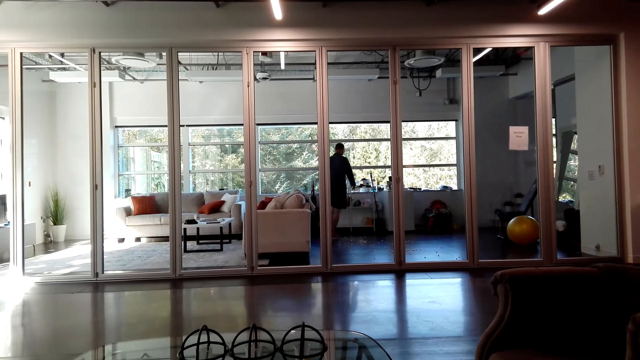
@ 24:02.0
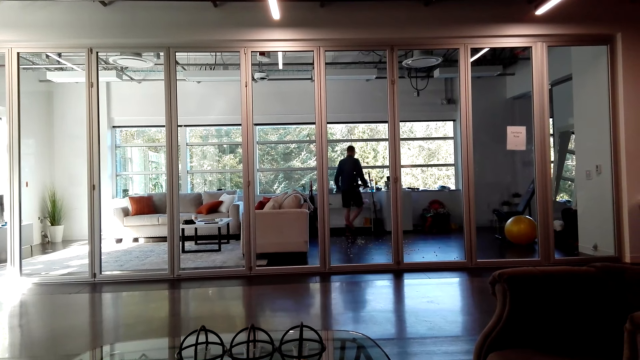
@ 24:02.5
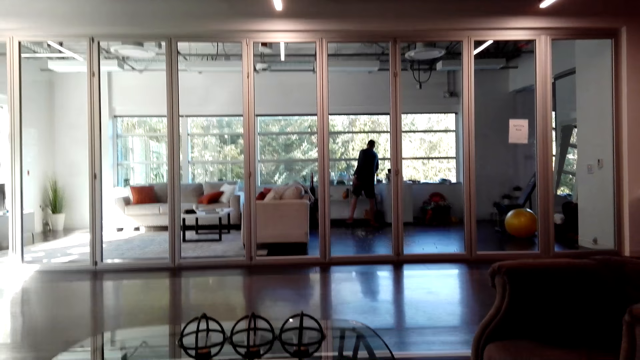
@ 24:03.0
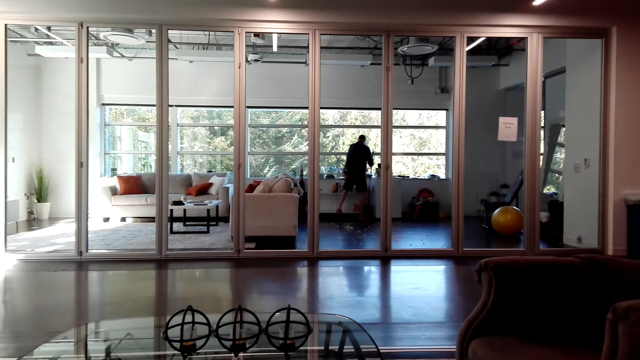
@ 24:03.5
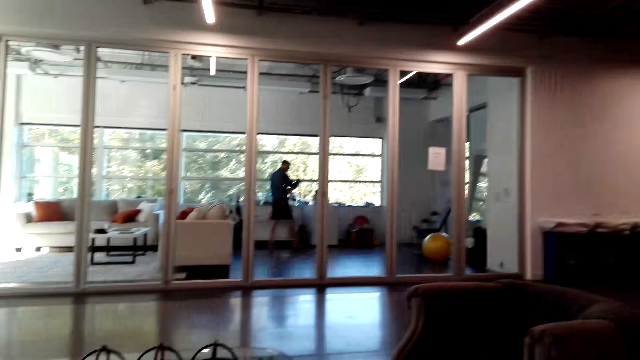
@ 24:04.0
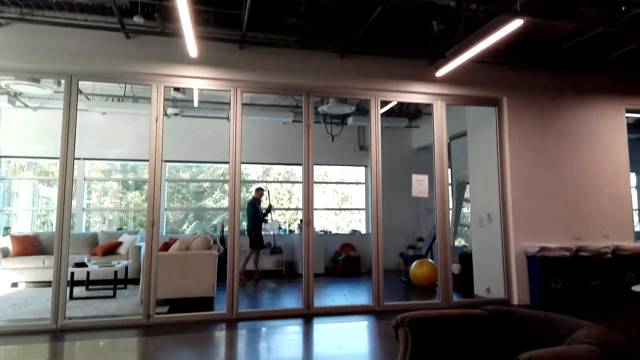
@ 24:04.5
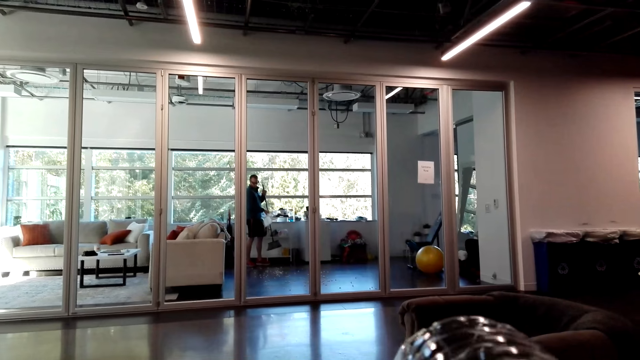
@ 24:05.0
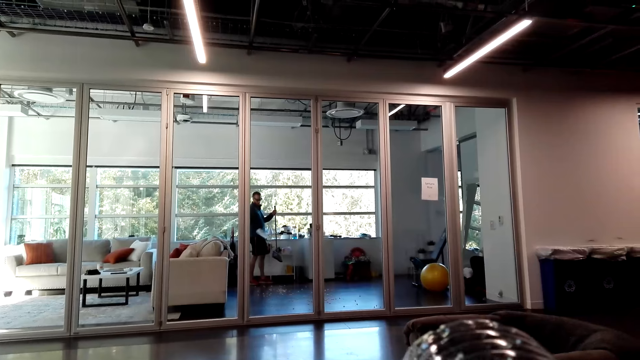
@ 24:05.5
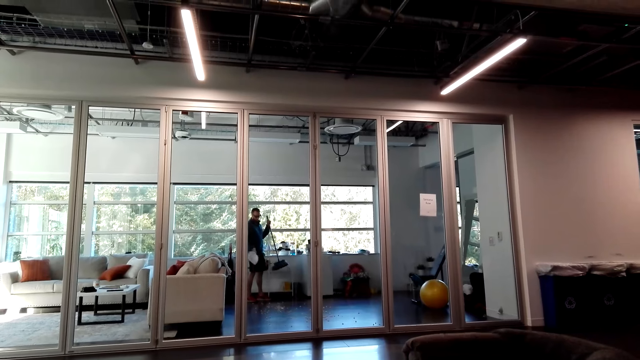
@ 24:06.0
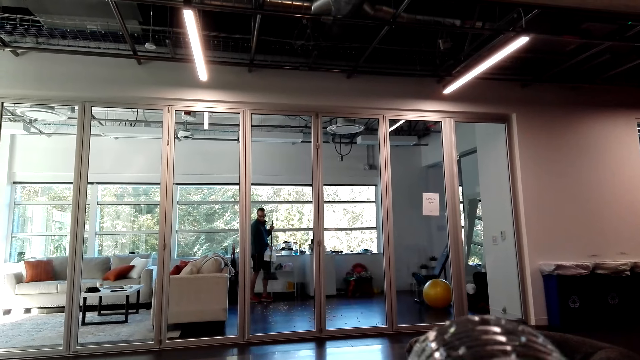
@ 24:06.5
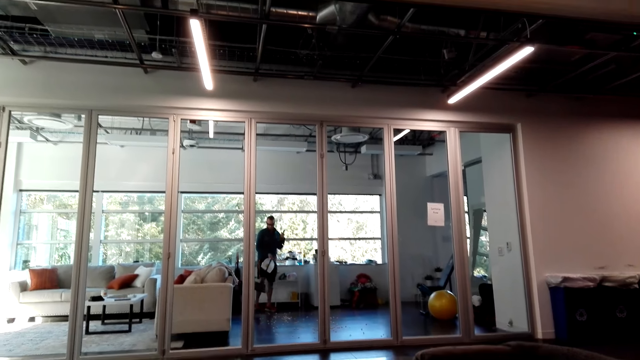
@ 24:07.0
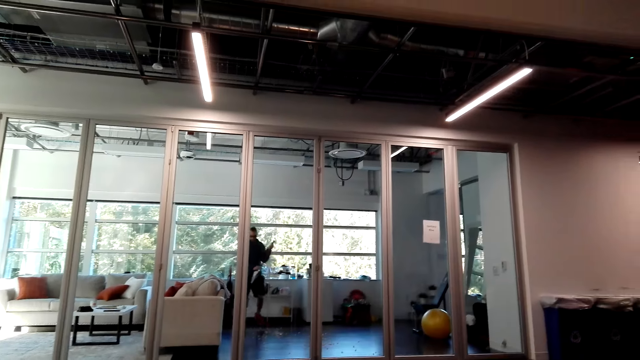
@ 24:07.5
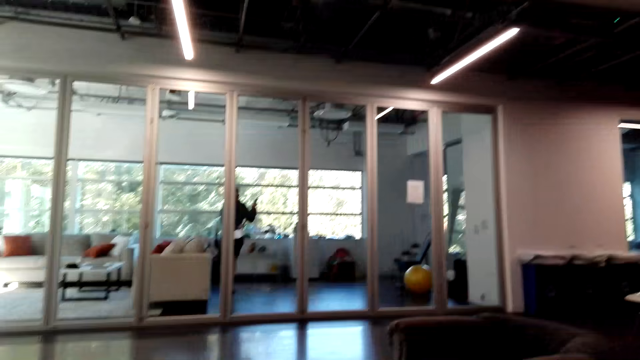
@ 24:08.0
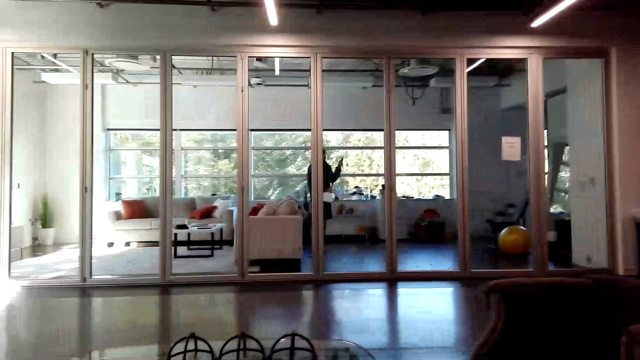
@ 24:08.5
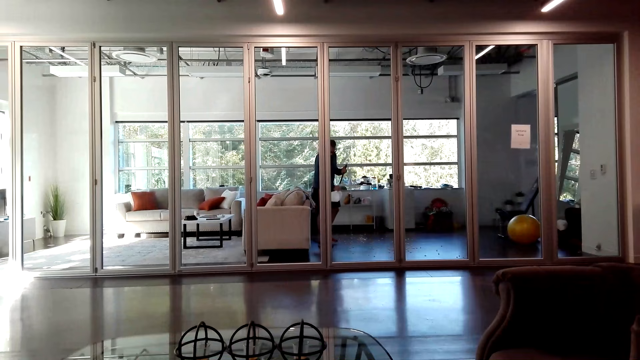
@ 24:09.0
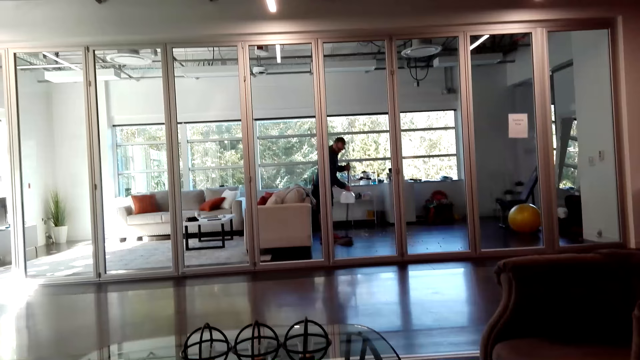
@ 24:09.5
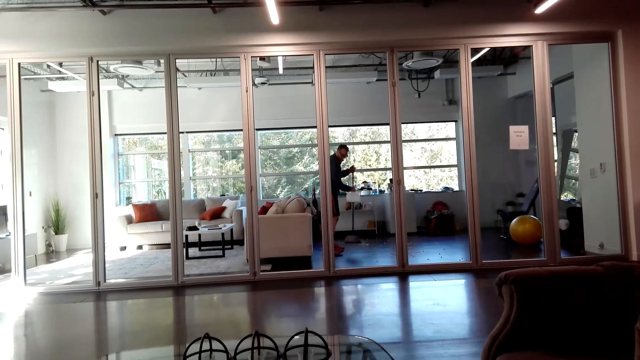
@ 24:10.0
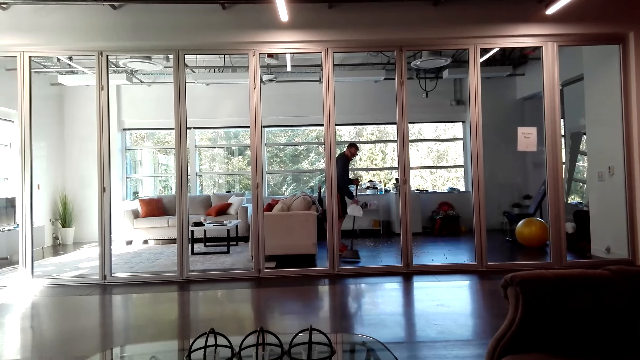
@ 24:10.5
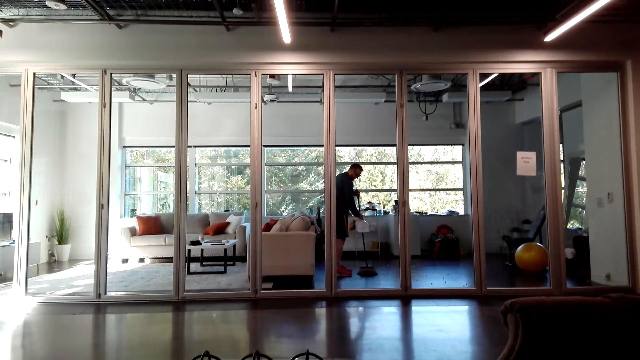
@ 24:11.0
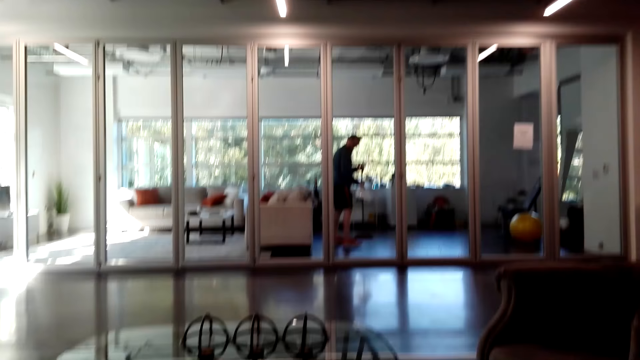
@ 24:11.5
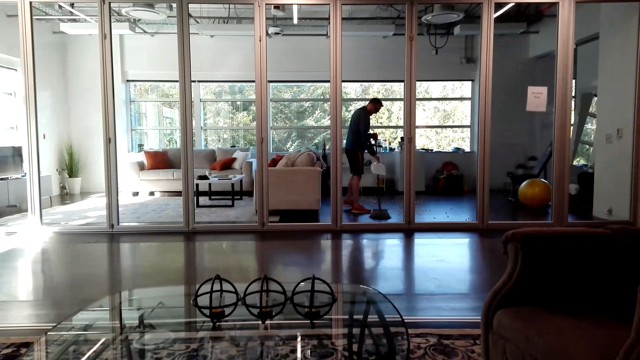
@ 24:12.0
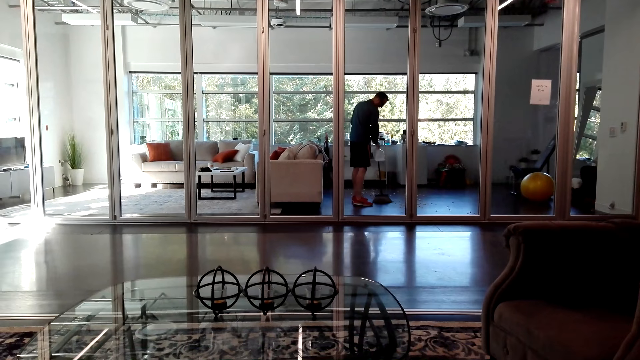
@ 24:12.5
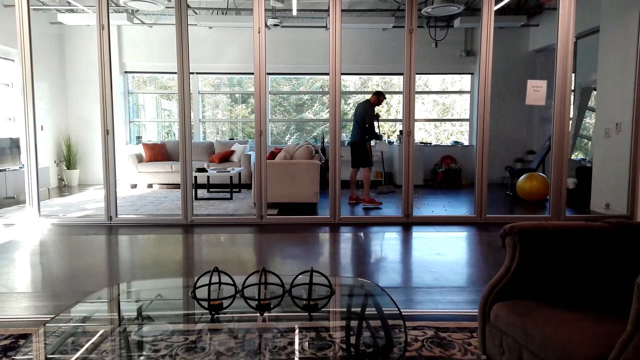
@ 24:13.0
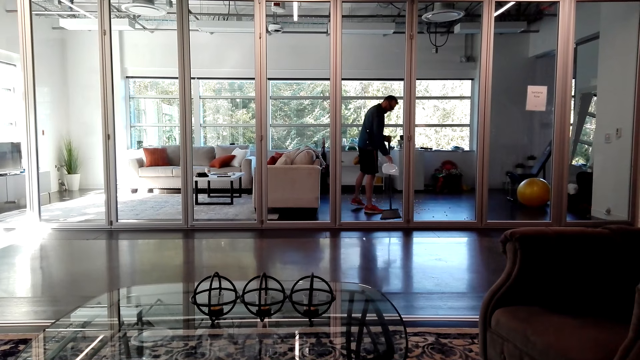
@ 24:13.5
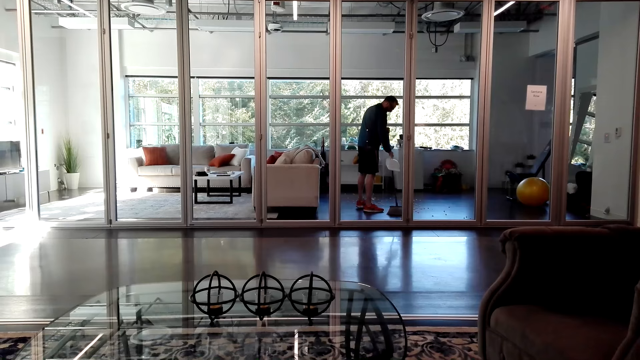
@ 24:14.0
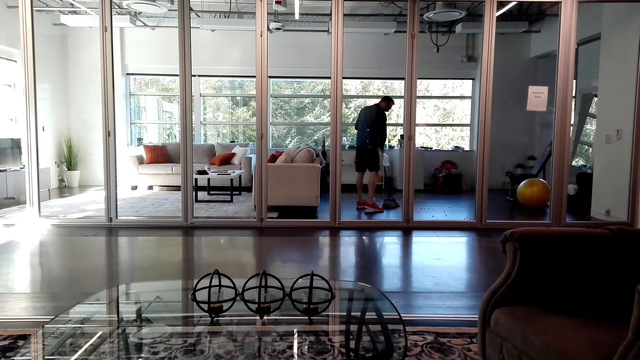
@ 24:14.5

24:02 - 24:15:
A man takes a broom. He cleans the floor.

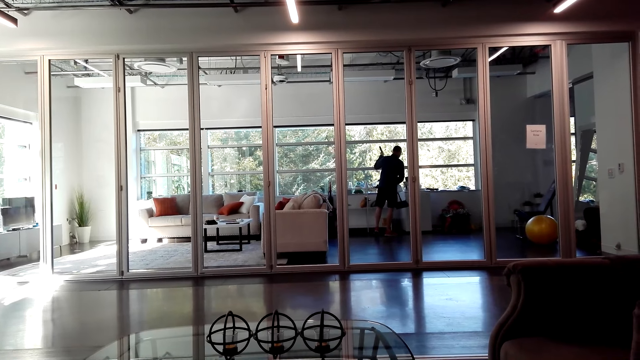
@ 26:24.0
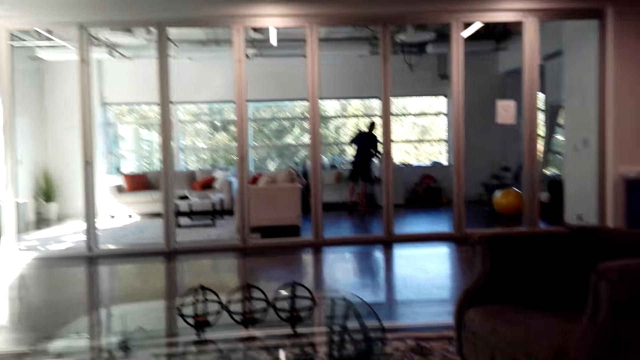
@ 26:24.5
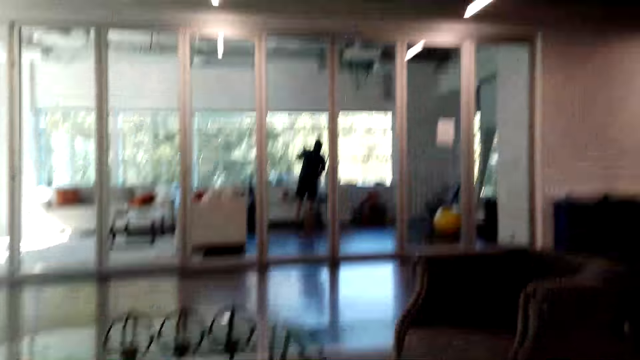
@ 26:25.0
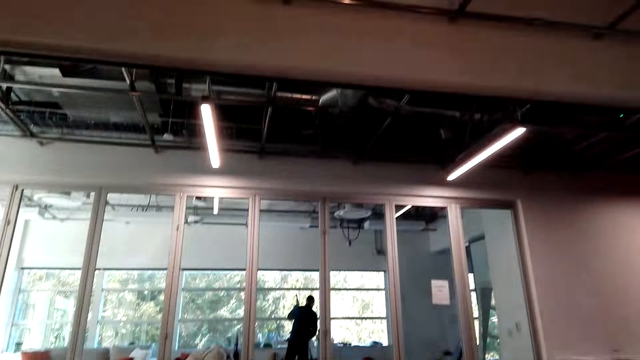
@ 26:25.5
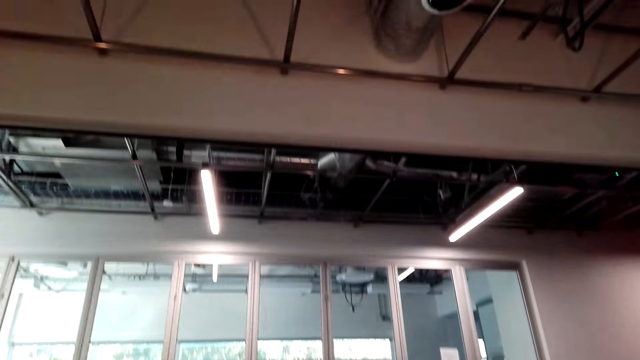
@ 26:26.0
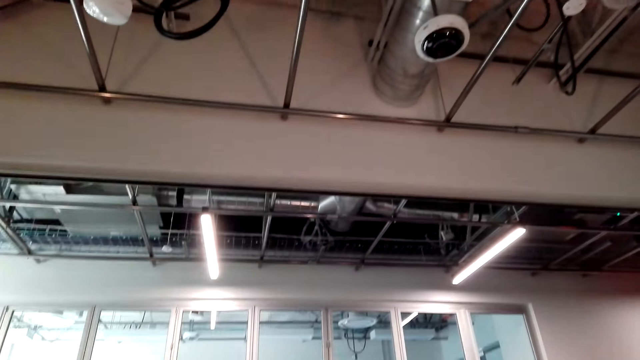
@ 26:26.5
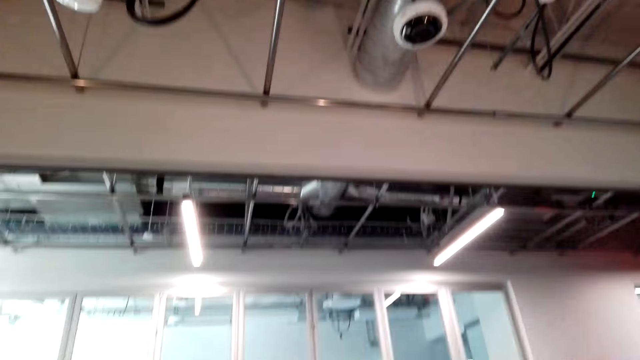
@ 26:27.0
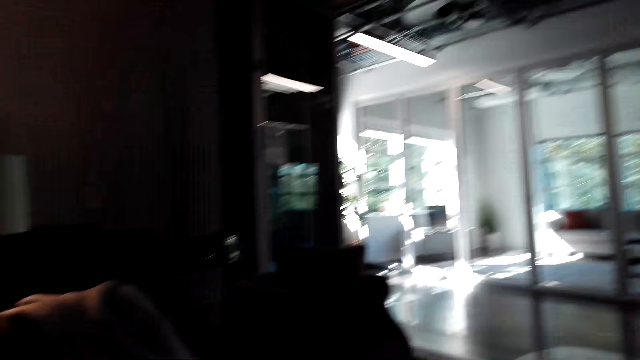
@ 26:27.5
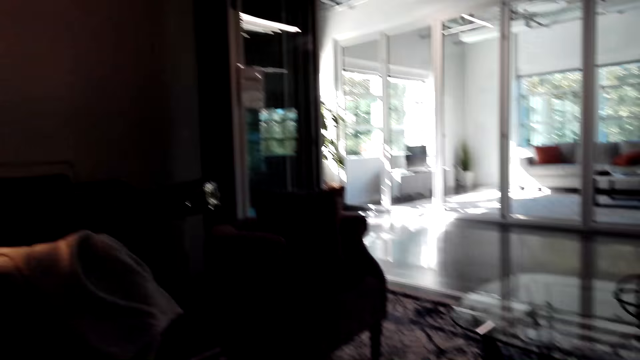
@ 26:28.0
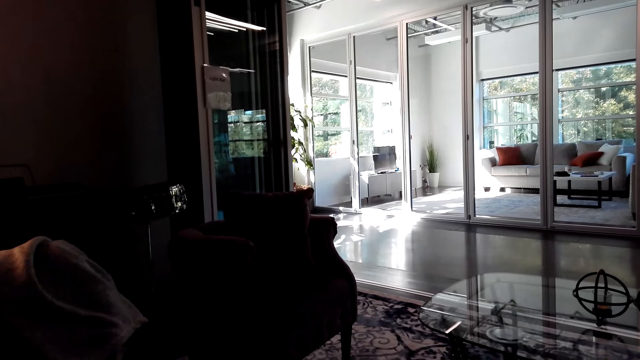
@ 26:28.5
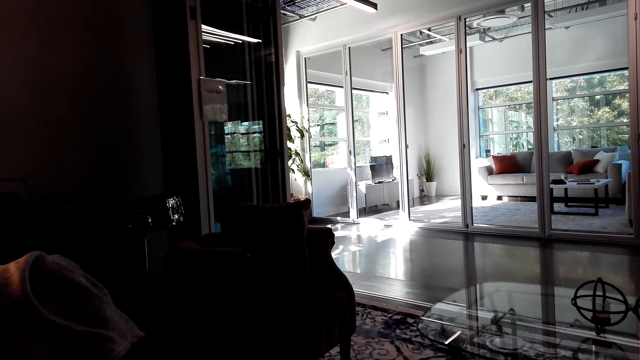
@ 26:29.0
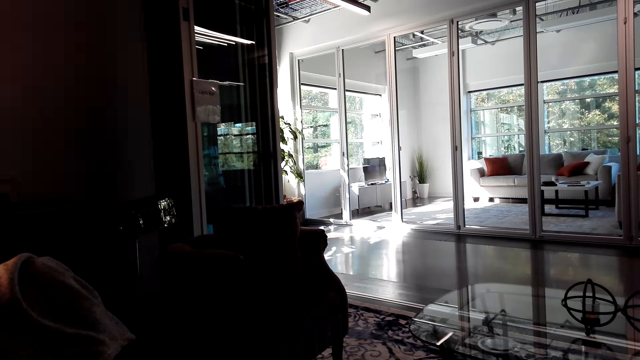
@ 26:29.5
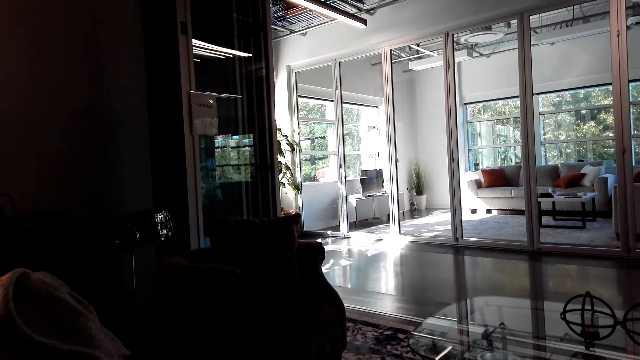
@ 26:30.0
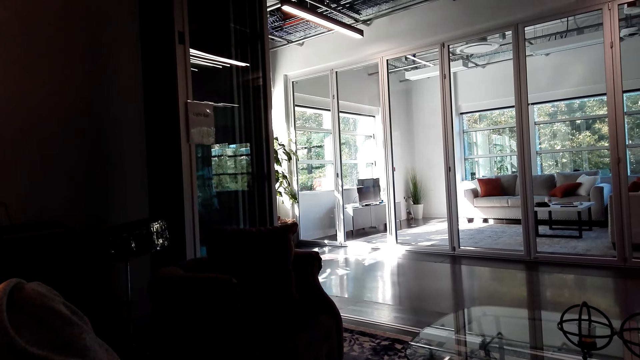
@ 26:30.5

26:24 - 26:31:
The camera wearer looks around.
